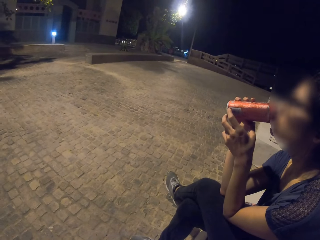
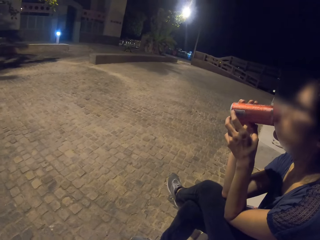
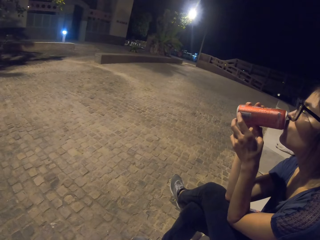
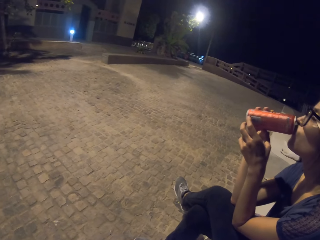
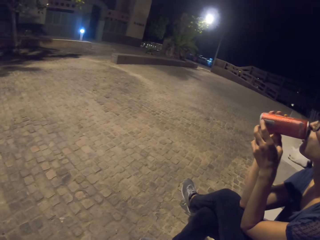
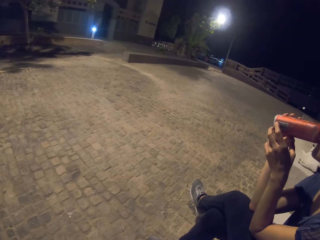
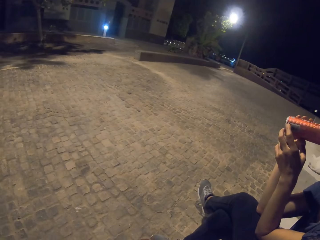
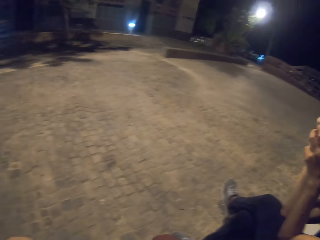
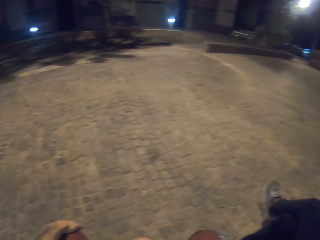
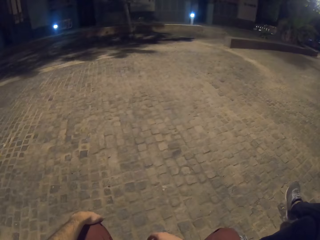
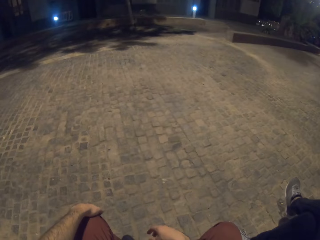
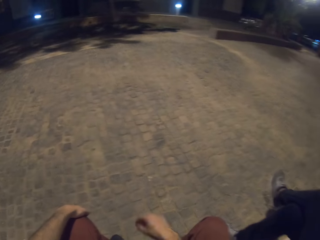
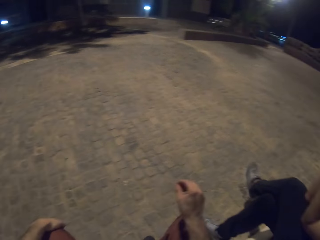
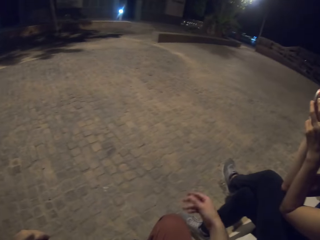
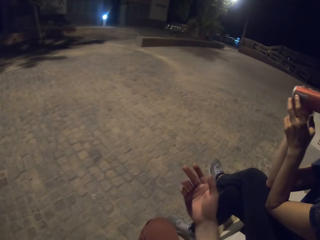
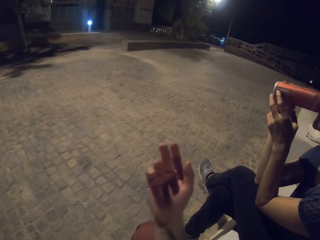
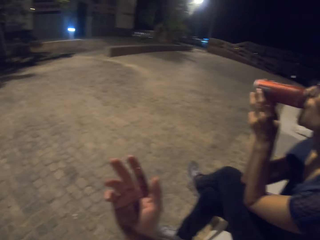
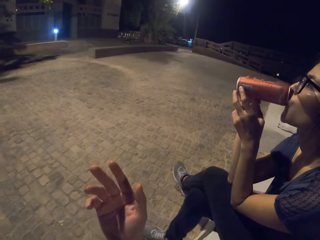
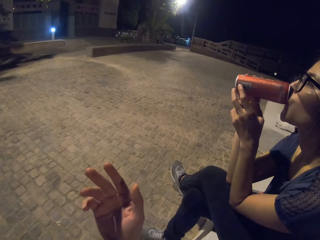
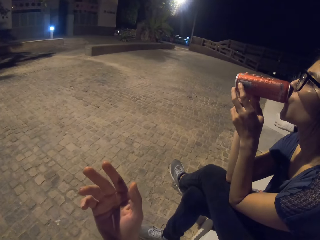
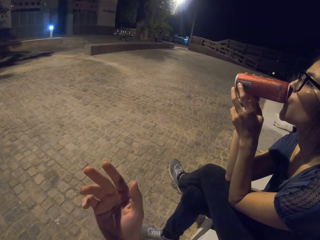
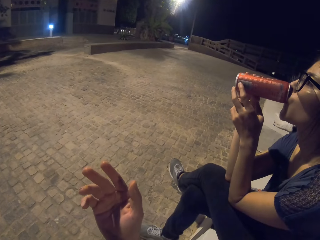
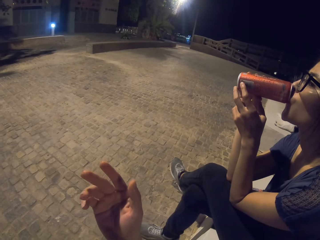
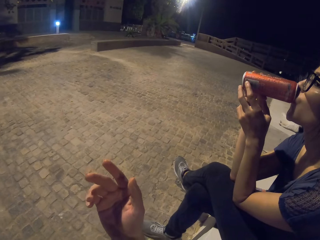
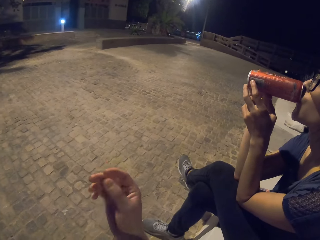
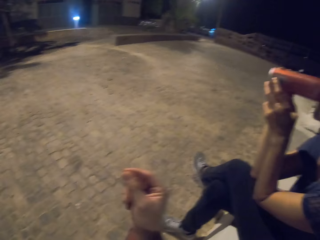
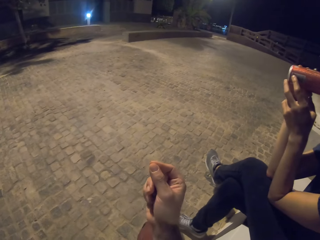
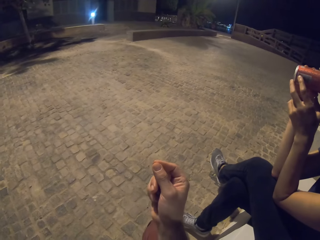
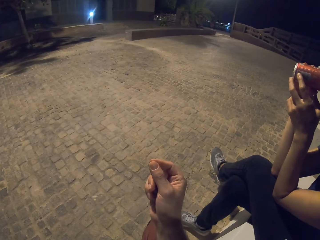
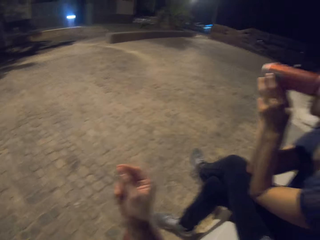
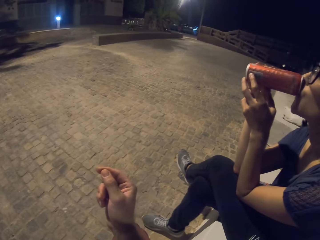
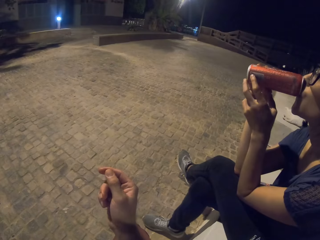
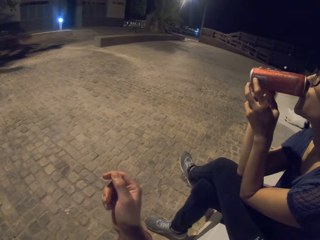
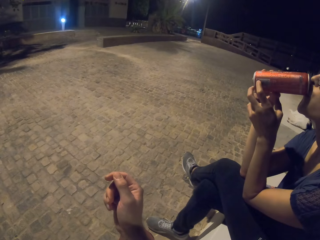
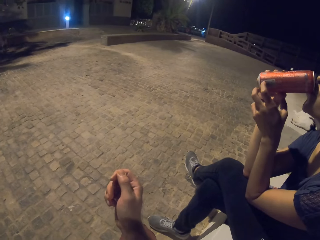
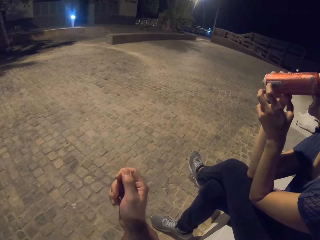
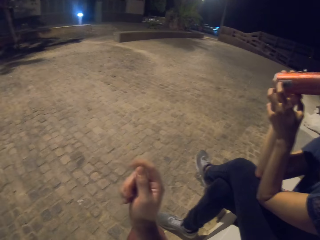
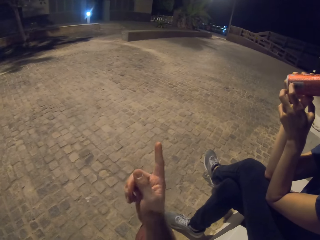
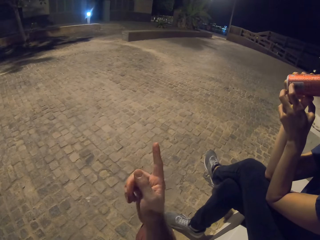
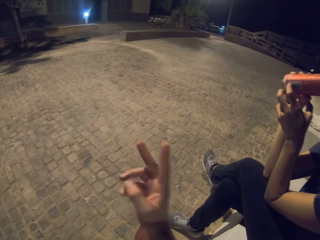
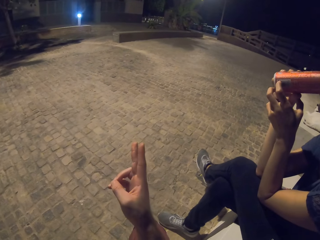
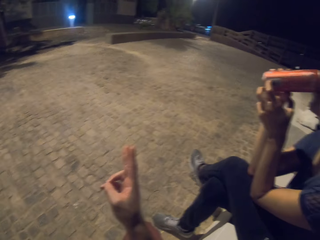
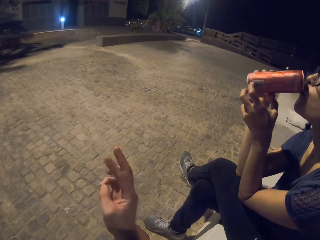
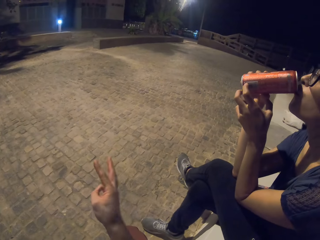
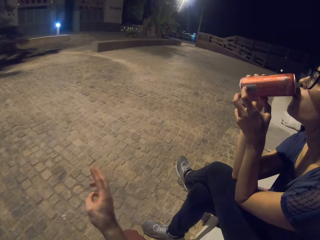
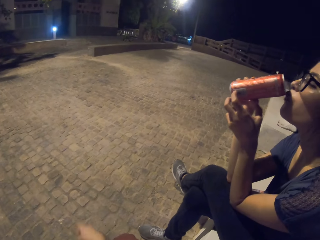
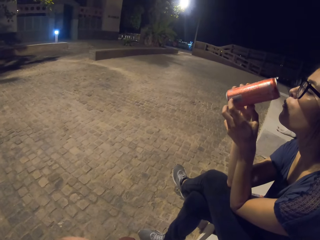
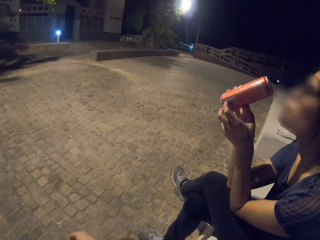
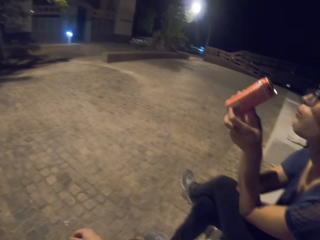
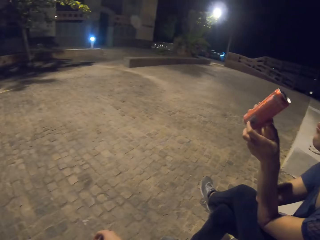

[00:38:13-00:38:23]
A lady sips soda. The camera wearer gestures out.

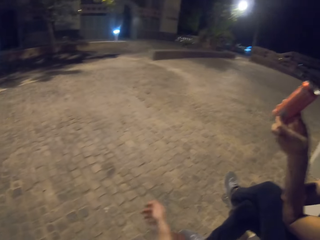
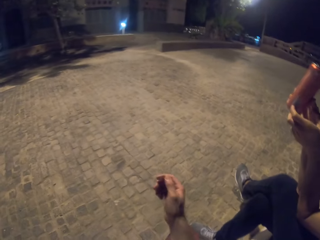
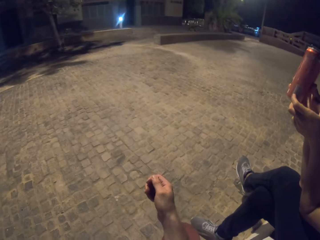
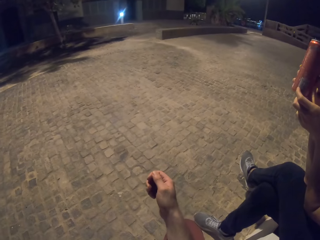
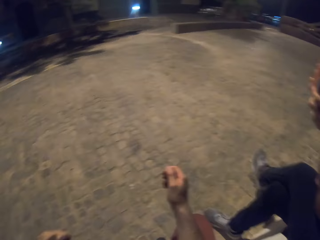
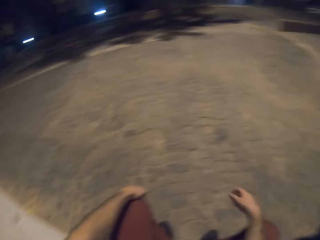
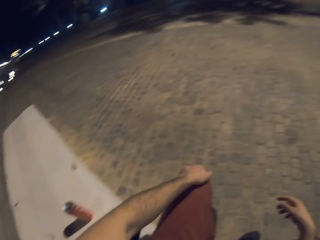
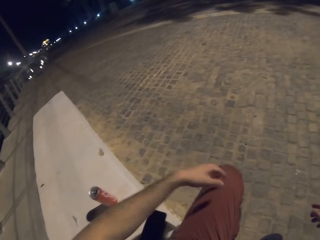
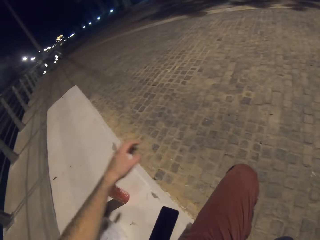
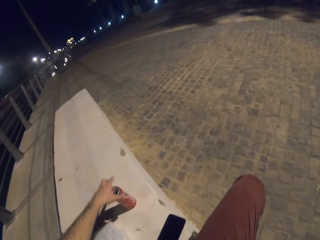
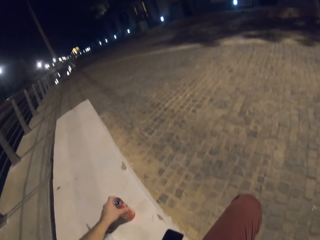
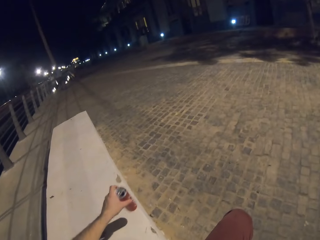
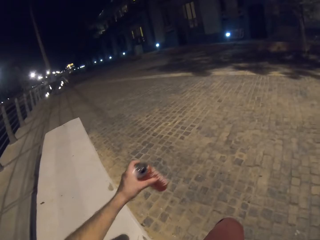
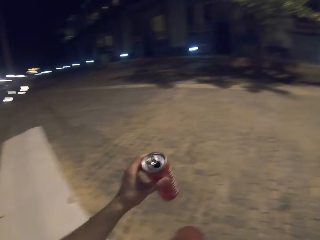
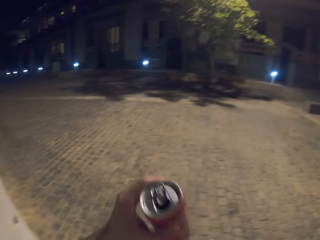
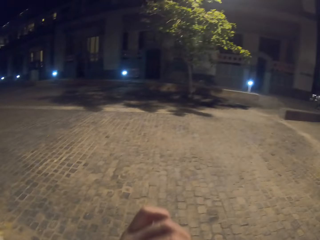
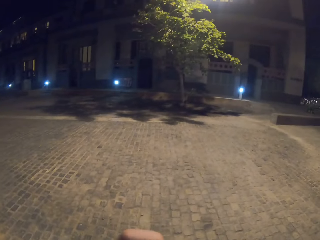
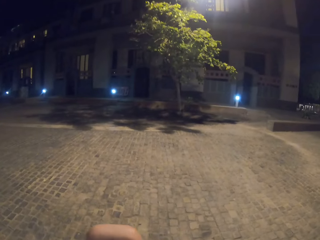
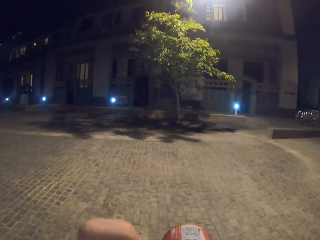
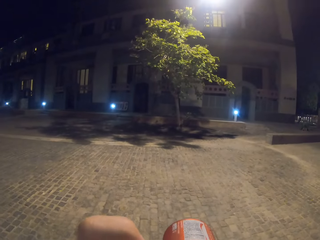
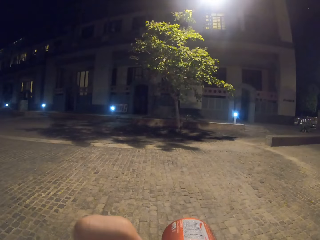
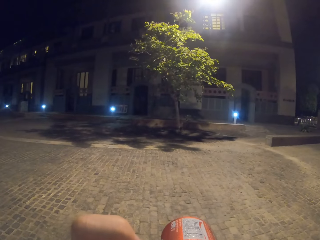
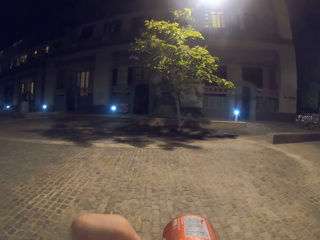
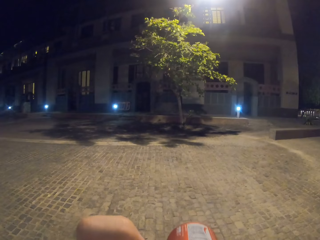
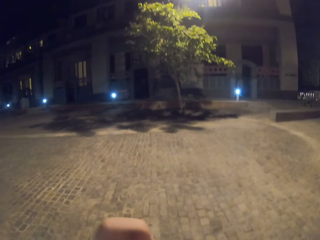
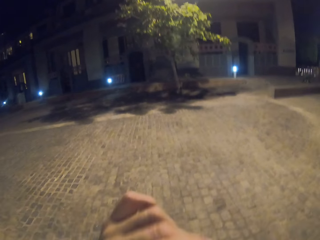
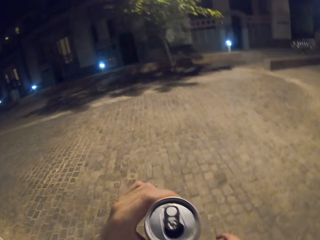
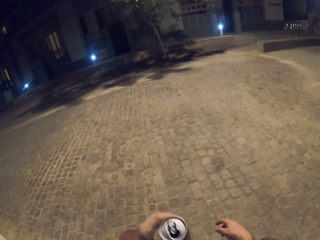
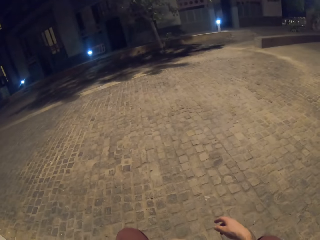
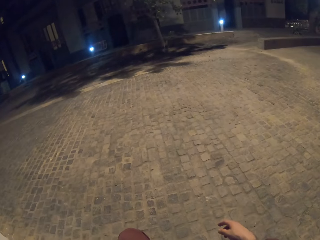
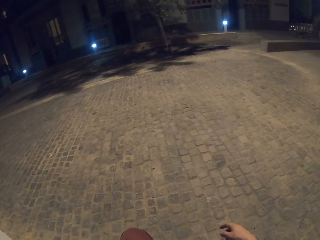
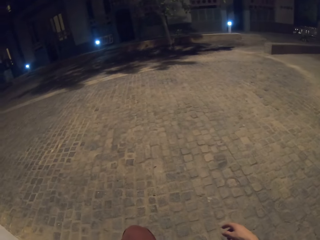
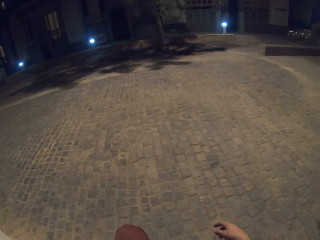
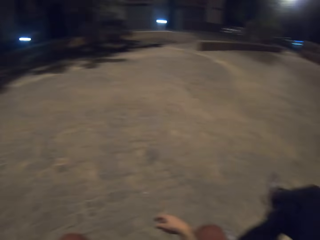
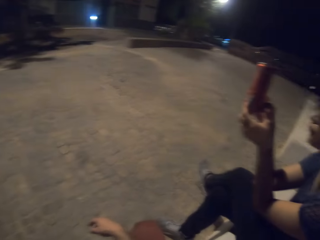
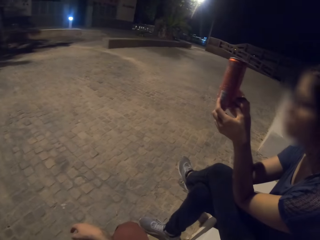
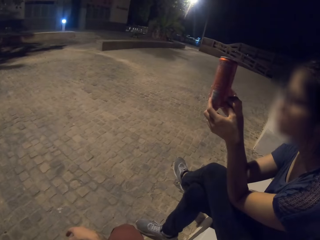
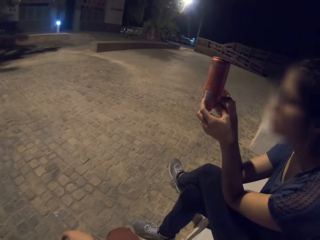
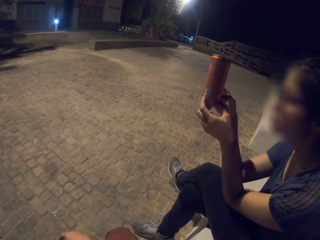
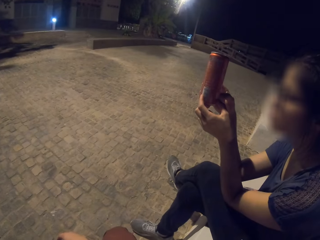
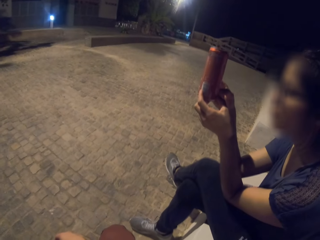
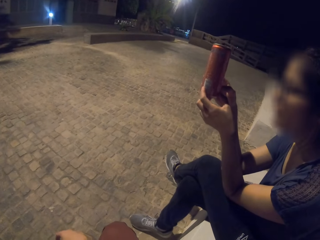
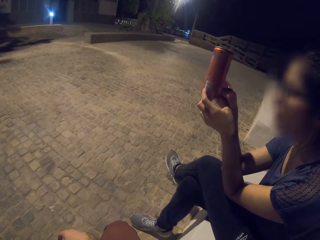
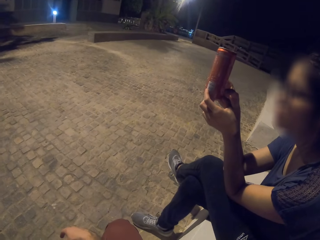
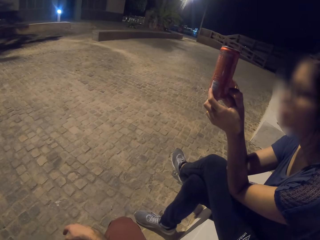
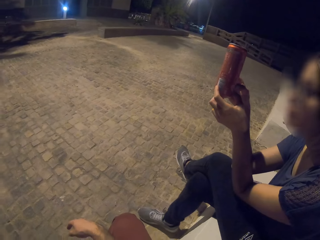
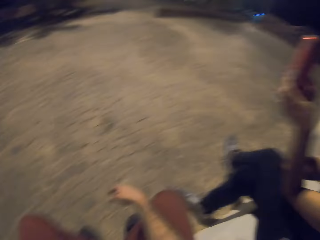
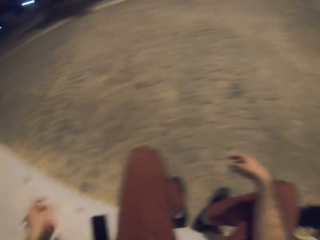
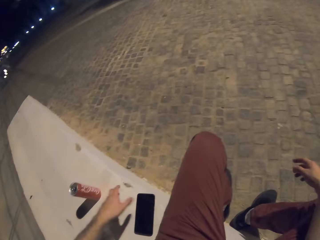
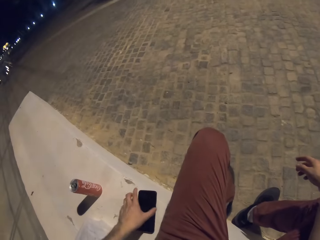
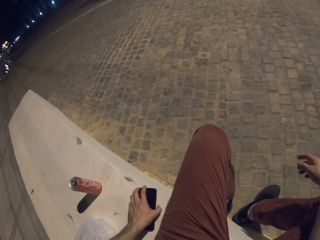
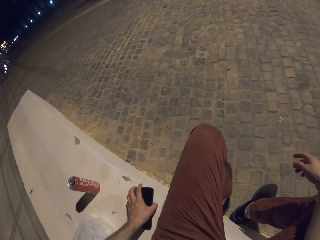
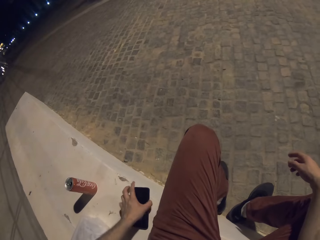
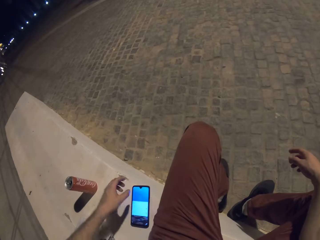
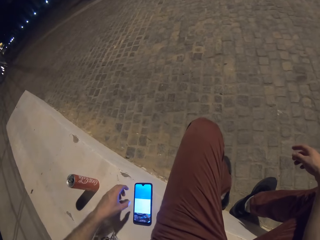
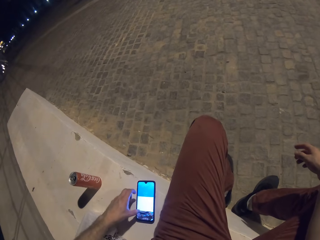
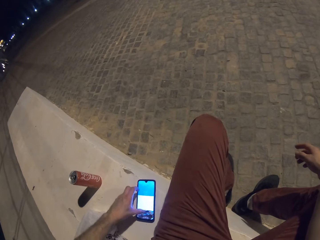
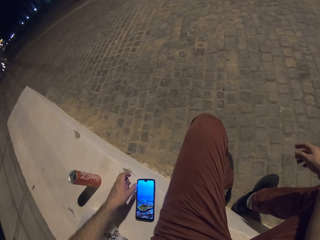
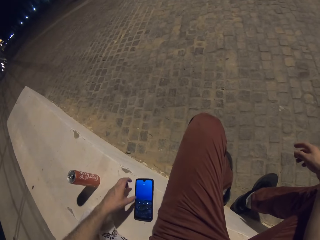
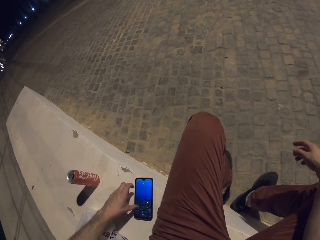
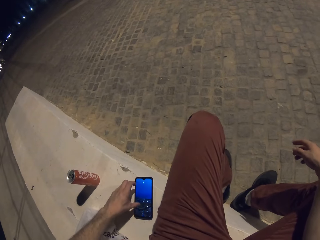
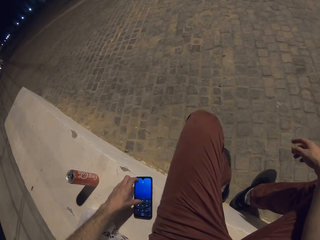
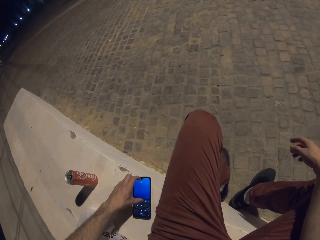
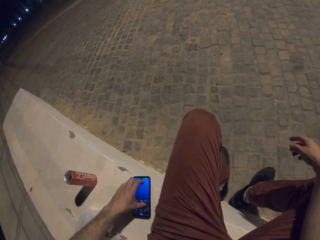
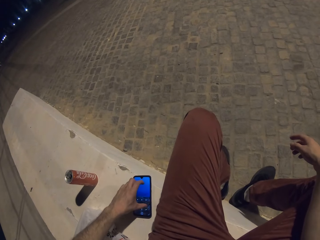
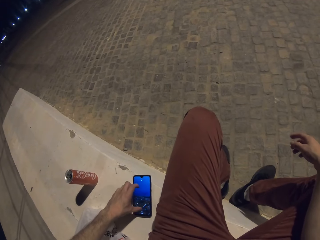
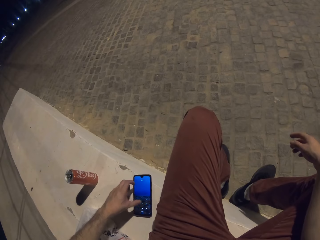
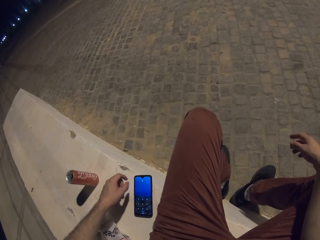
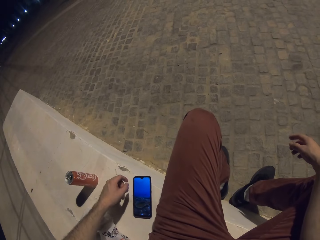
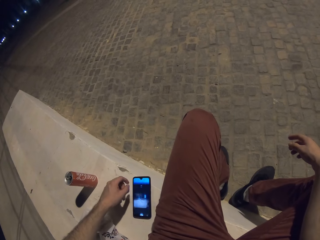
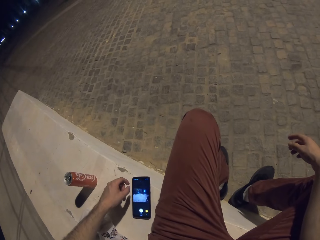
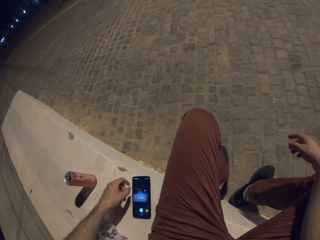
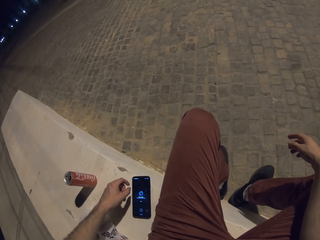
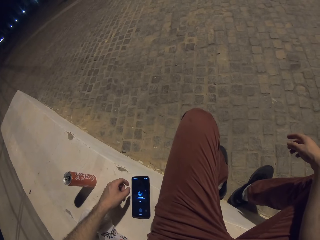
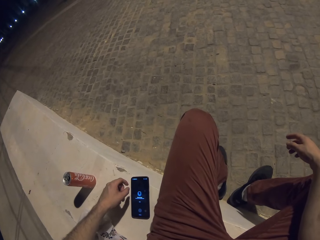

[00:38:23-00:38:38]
The camera wearer picks the coca cola can. They drink the soft drink. The lady holds the can of soda up. The camera wearer switches on the phone. They operate the phone and scroll on the phone.
